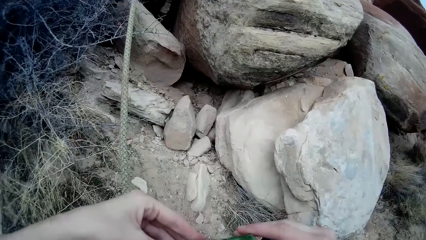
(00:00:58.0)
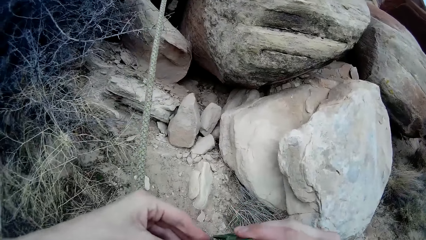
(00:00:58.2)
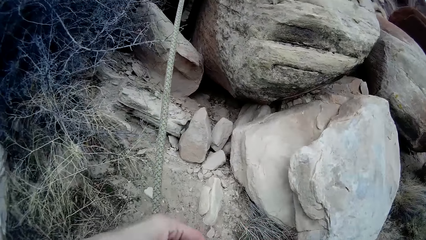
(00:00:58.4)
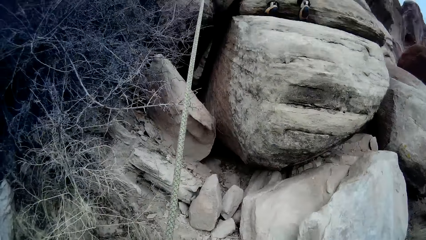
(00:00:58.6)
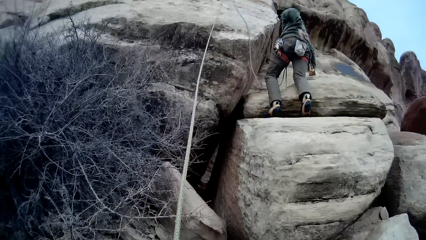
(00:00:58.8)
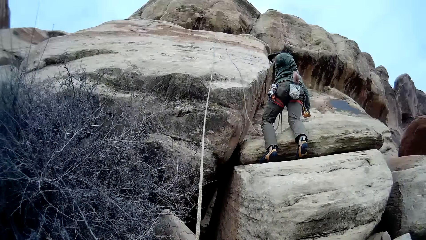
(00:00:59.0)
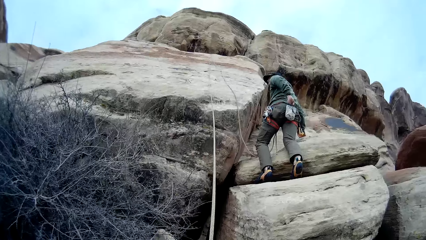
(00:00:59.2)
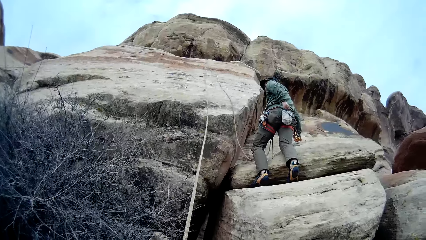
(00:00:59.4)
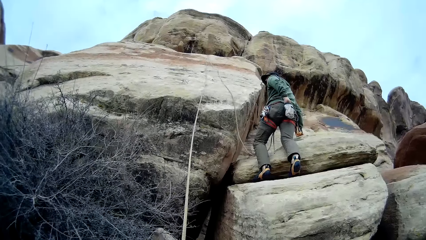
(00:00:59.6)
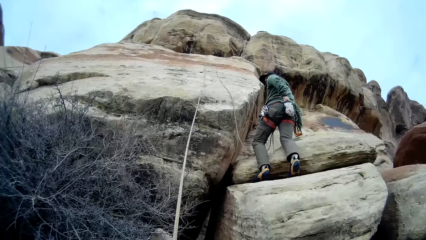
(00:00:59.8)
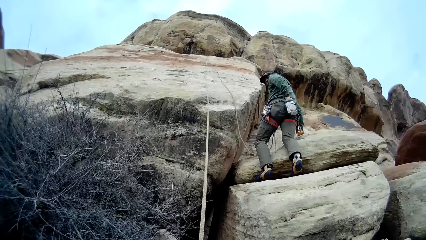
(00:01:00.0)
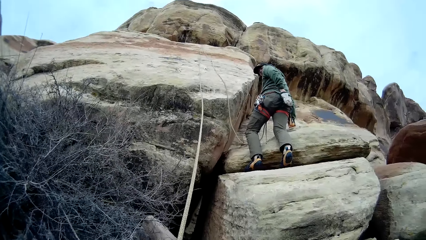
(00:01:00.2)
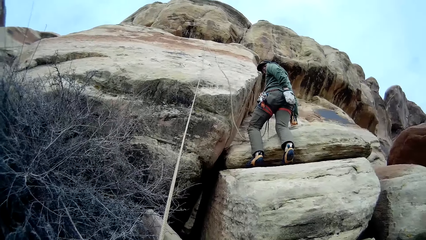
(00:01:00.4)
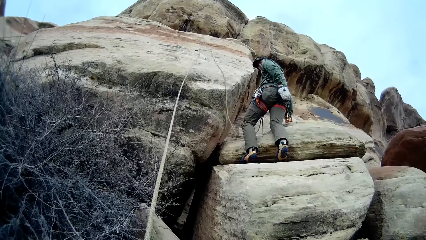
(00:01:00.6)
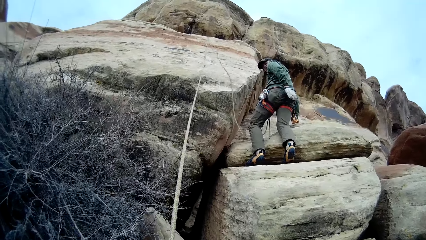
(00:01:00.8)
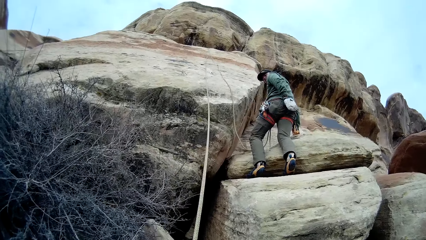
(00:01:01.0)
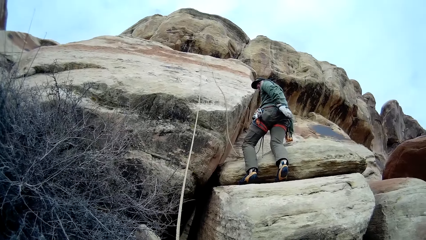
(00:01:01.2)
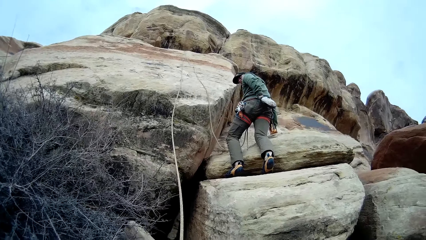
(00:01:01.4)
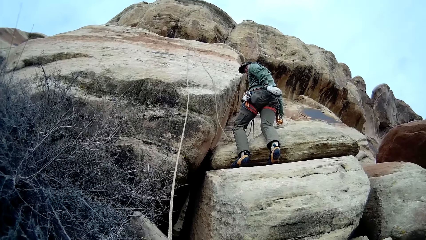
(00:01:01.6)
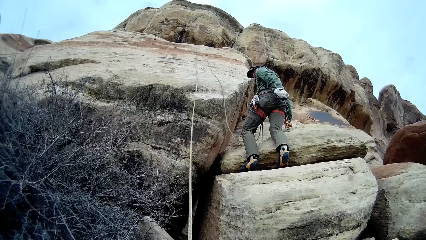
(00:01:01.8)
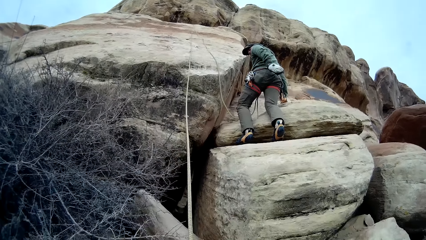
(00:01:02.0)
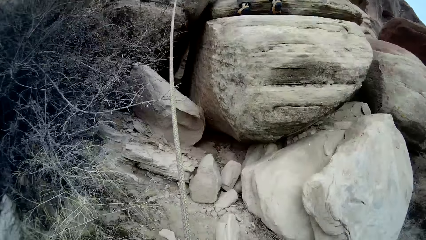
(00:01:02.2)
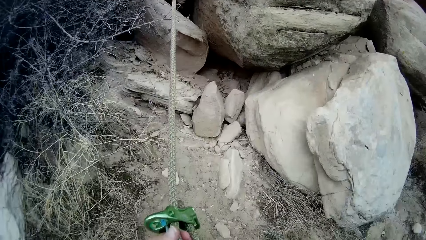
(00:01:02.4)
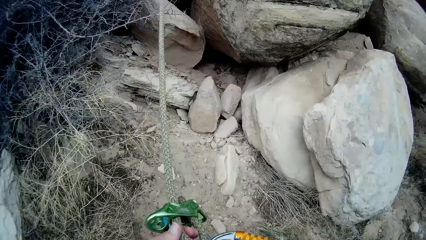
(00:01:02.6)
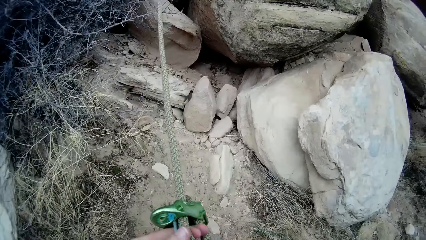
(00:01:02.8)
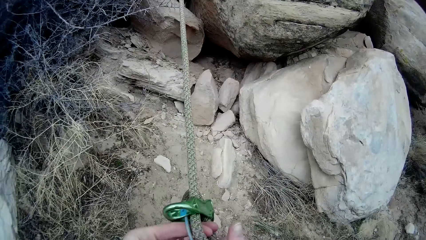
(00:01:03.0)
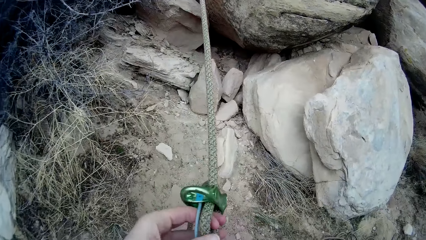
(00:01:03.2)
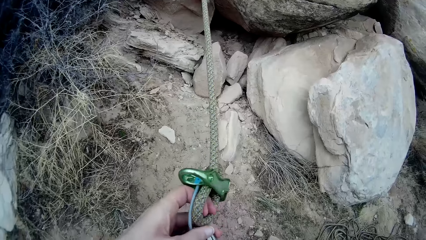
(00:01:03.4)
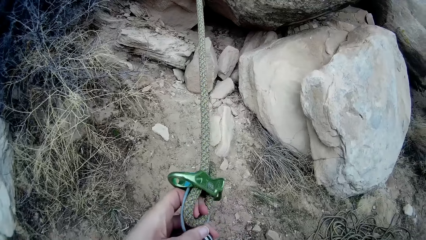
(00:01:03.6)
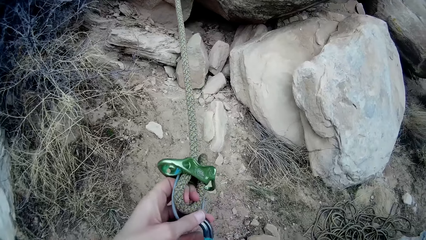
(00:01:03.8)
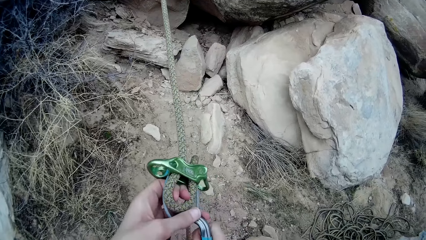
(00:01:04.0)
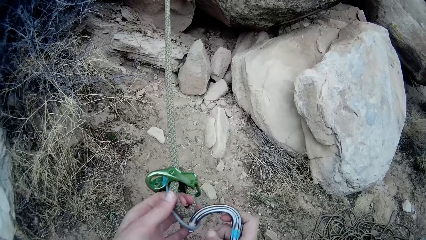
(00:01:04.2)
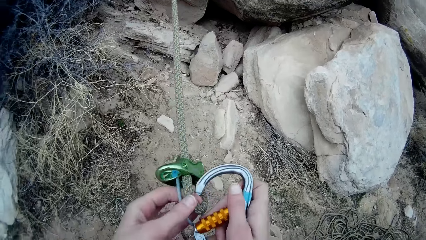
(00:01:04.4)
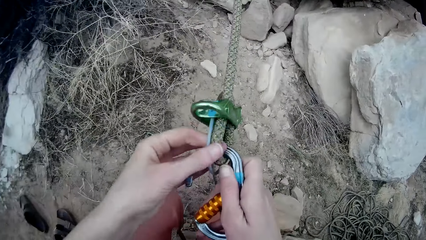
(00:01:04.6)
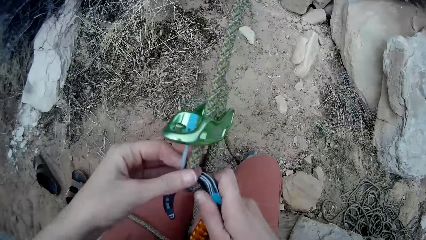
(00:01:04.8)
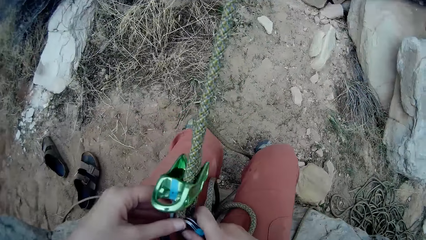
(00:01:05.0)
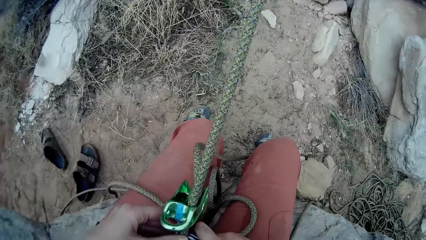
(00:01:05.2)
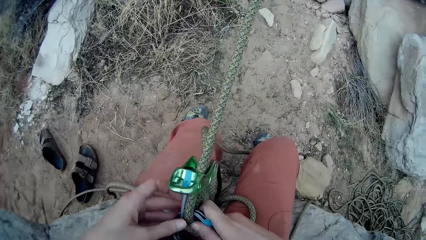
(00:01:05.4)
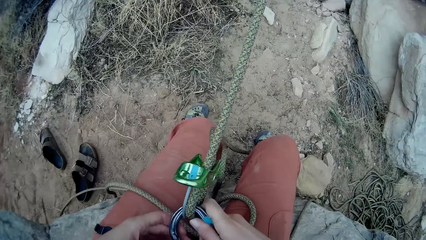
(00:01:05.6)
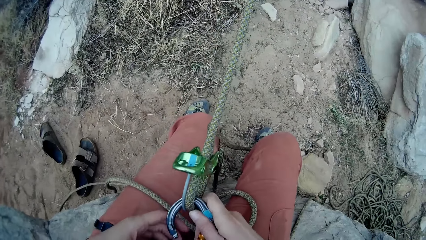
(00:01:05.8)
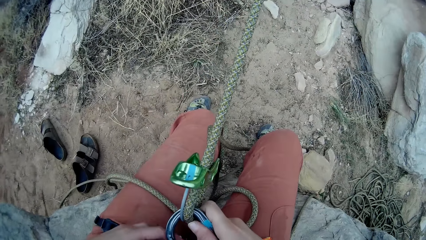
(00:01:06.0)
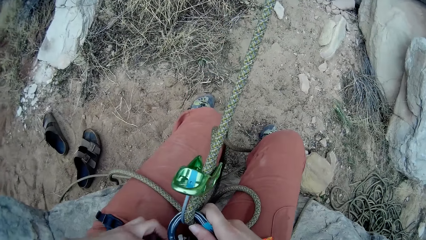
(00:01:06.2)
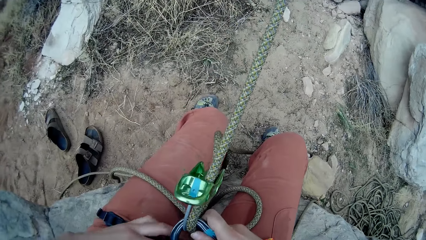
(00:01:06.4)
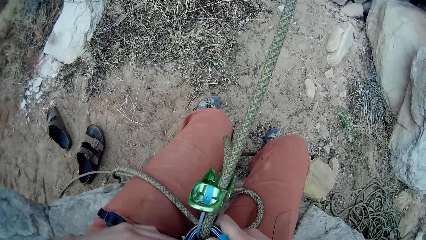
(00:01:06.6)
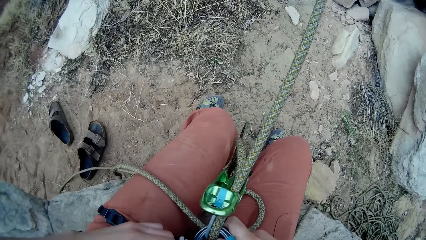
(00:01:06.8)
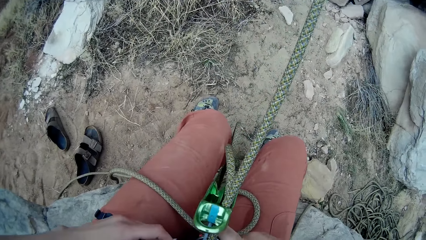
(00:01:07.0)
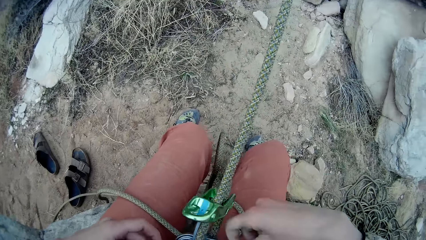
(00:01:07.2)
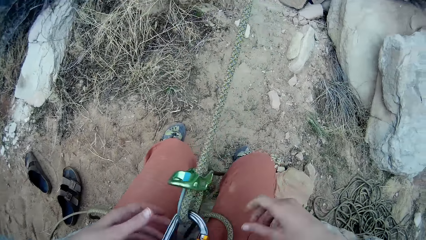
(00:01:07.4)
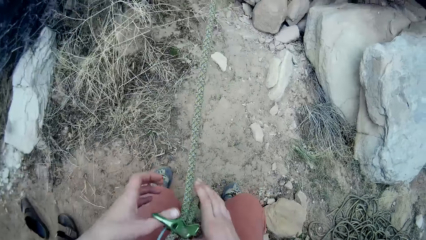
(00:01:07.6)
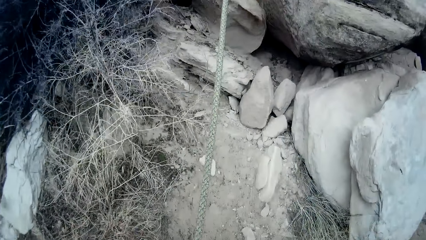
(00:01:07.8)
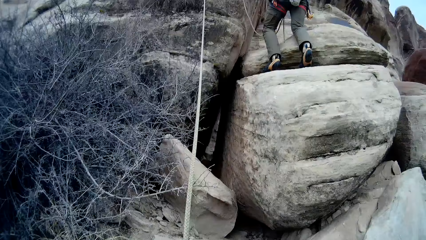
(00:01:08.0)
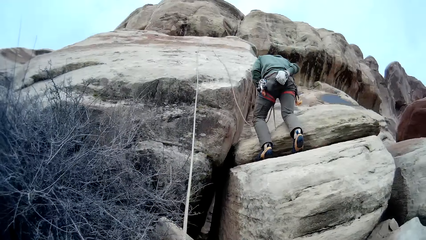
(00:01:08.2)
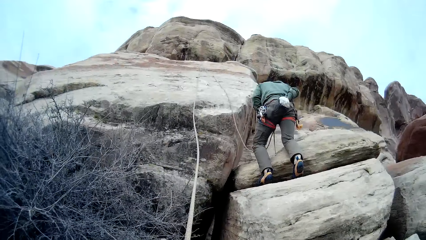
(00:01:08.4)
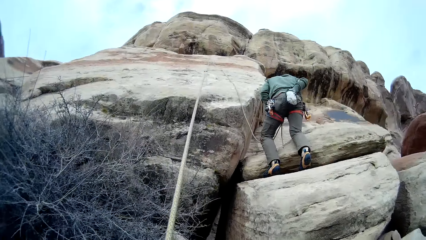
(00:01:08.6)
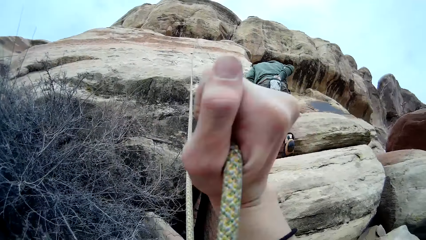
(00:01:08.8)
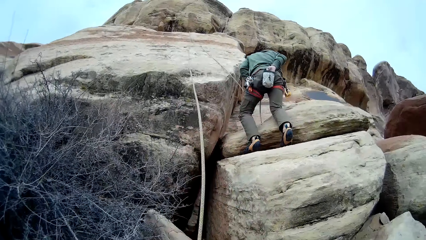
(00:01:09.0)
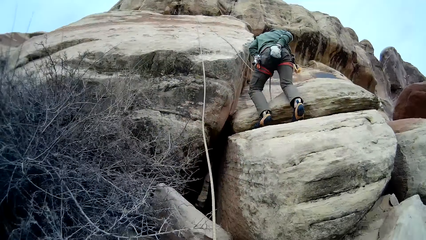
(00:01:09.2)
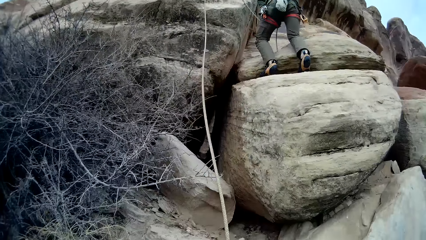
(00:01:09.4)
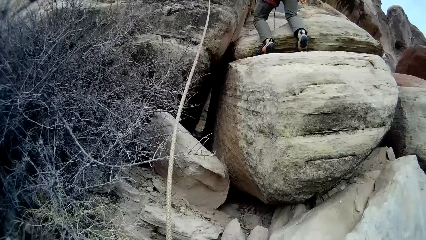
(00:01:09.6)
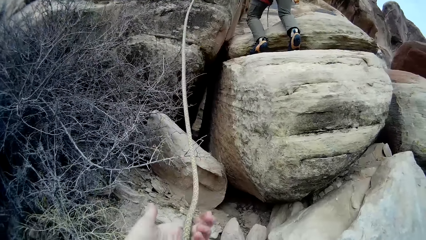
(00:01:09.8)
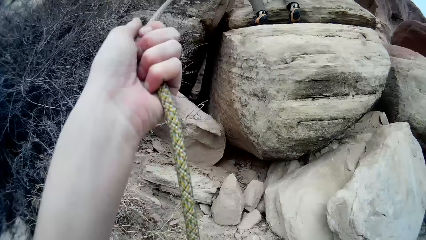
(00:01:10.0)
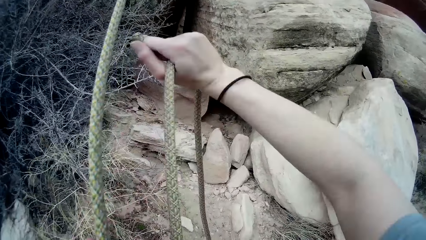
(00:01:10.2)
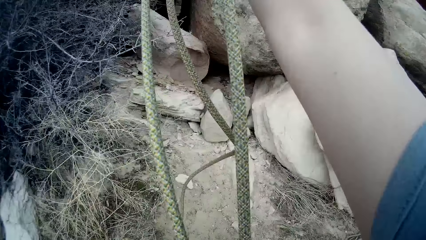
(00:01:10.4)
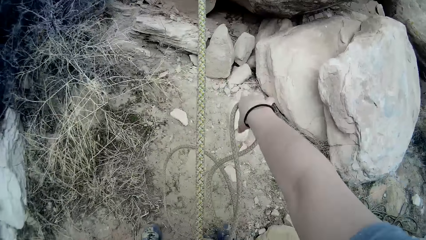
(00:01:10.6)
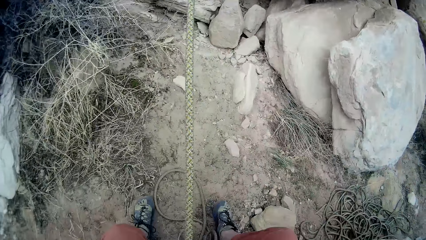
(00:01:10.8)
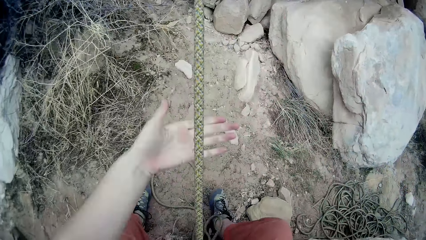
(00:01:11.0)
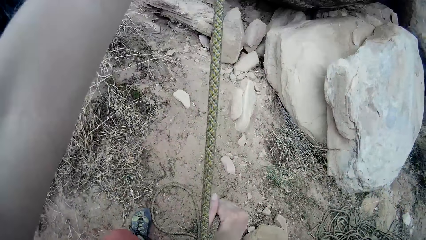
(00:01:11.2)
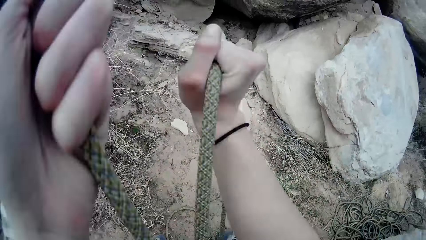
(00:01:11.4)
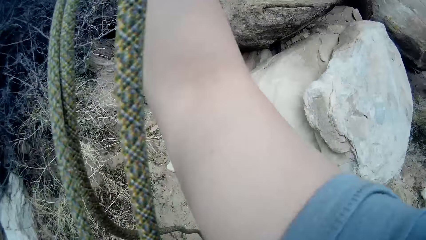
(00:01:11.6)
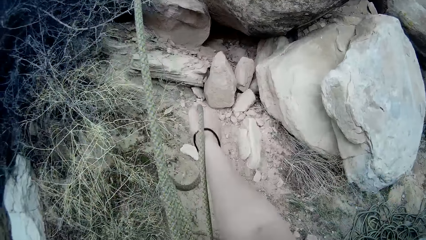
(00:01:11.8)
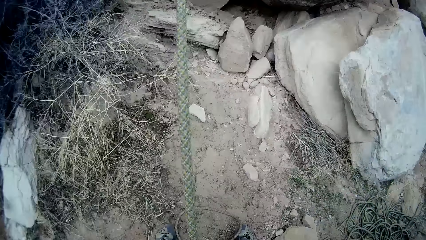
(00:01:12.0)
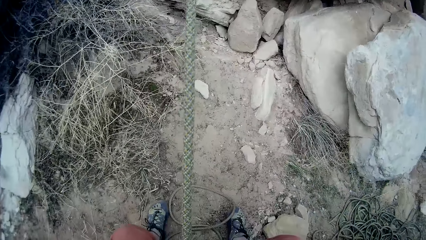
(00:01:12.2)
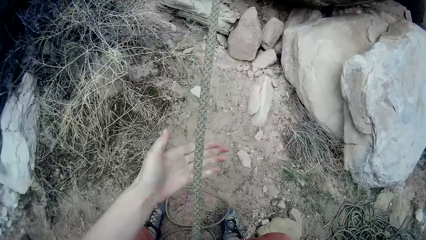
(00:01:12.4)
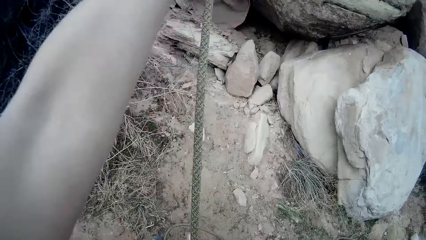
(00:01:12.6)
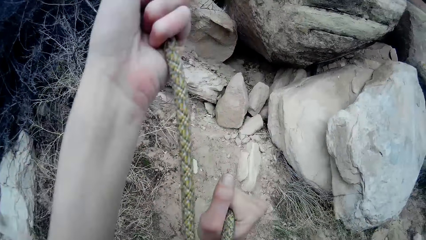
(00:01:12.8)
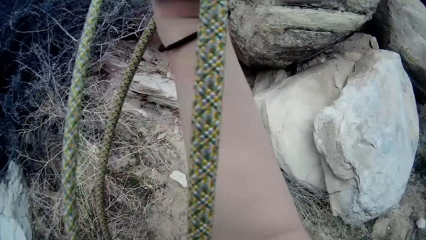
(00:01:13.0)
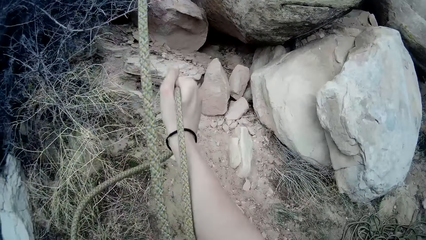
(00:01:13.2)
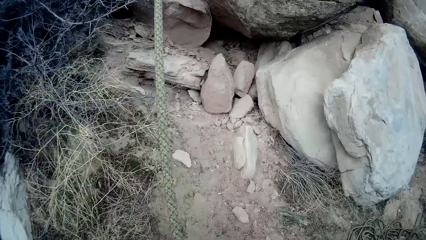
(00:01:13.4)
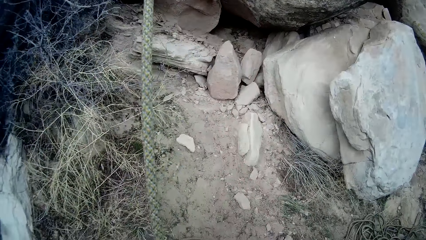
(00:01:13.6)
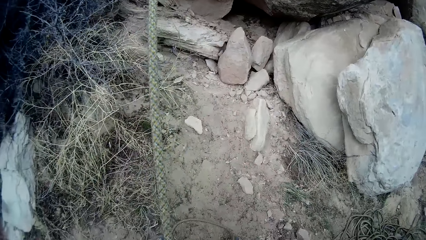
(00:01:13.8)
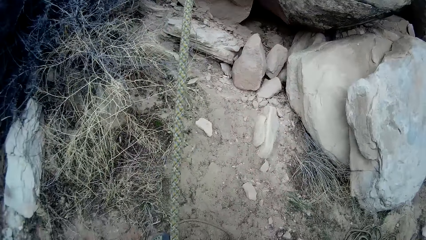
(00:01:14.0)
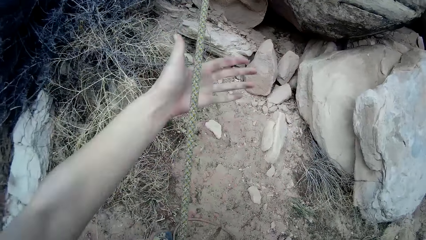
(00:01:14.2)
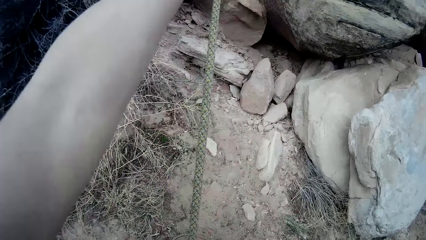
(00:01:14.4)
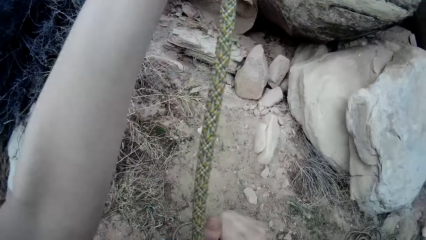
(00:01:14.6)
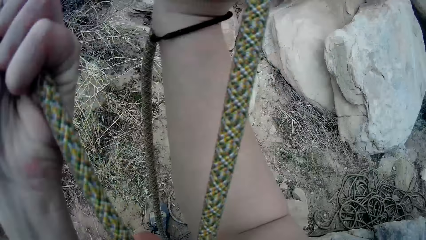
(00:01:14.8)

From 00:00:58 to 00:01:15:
The camera wearer inserts a rope in a rope holder. A man inserts a hand in a bag. The camera wearer adjusts the rope with a hand. He inserts a hook on the rope with a hand. He hooks the rope to his waist. He adjusts the rope with a hand. He tightens the rope. He pulls the rope with a hand.
